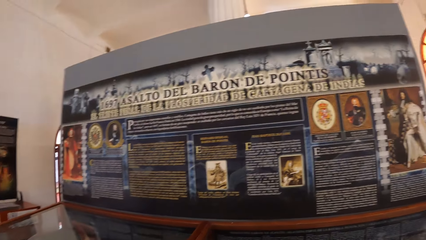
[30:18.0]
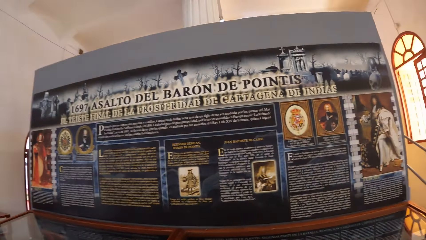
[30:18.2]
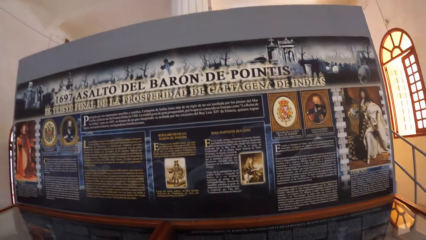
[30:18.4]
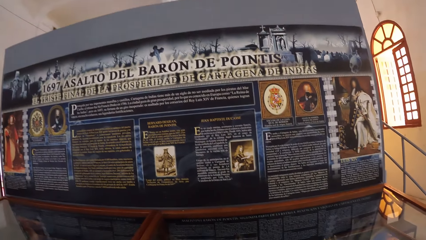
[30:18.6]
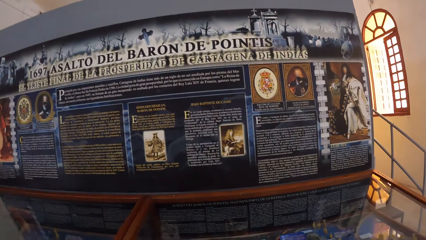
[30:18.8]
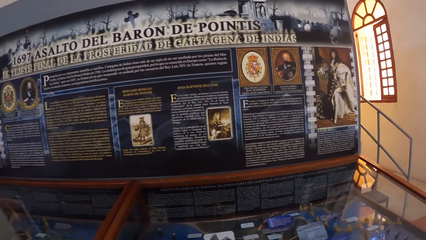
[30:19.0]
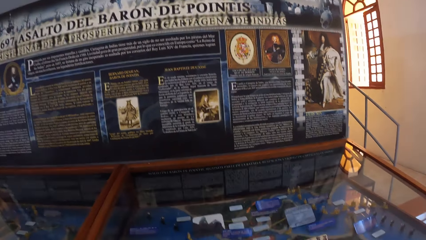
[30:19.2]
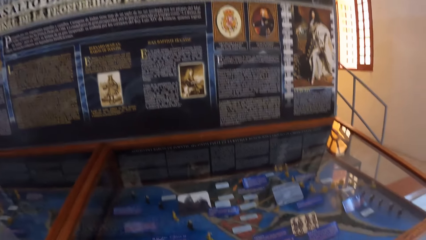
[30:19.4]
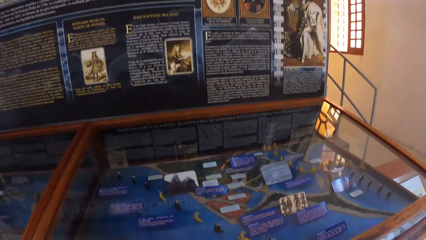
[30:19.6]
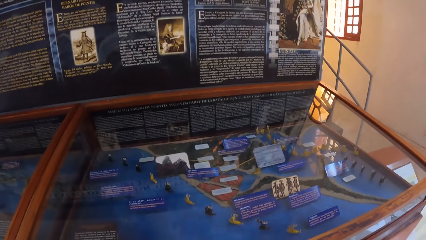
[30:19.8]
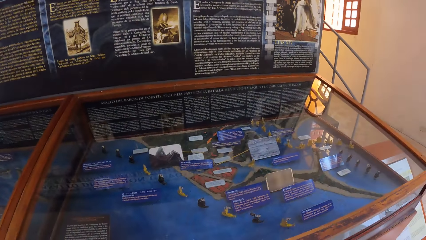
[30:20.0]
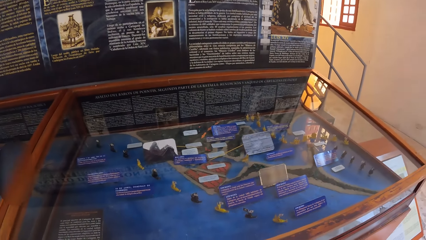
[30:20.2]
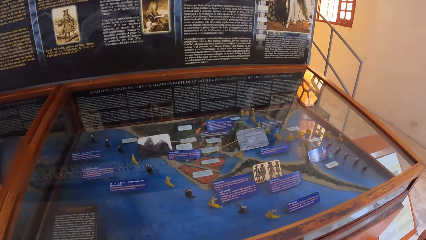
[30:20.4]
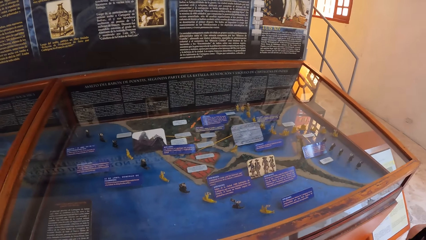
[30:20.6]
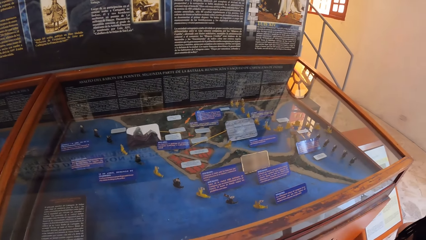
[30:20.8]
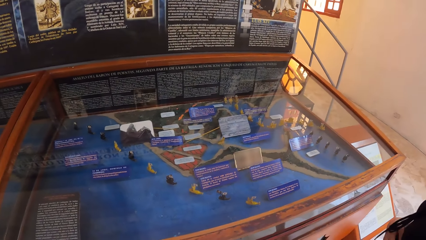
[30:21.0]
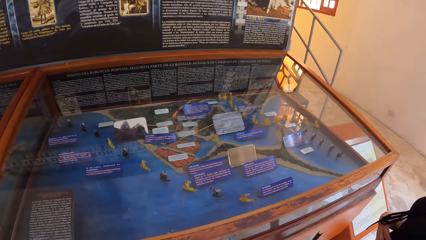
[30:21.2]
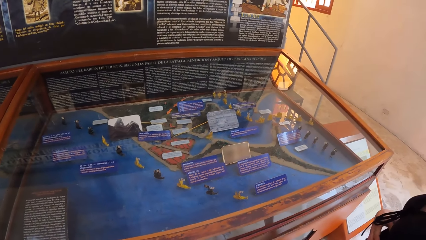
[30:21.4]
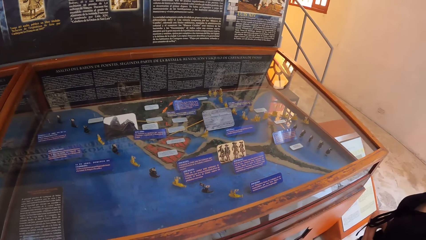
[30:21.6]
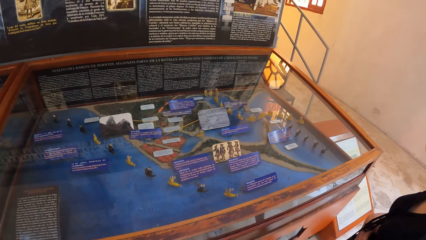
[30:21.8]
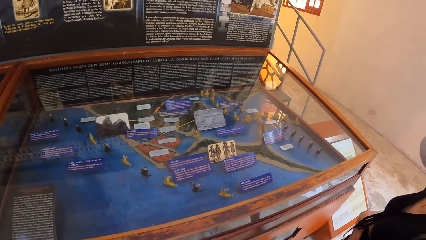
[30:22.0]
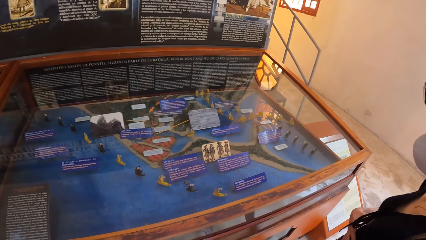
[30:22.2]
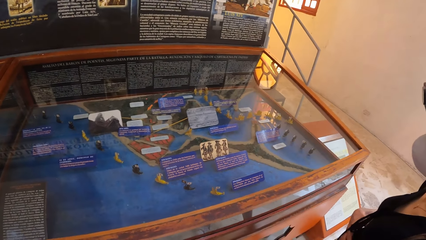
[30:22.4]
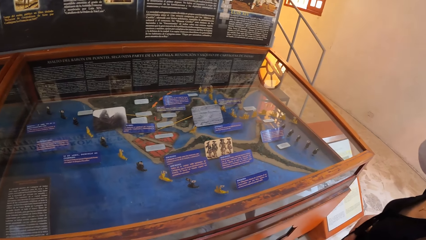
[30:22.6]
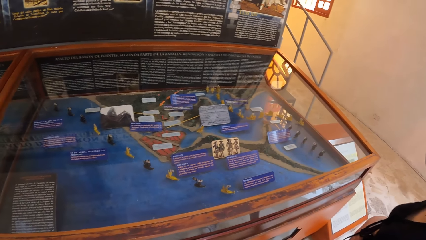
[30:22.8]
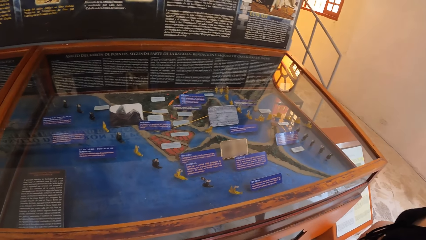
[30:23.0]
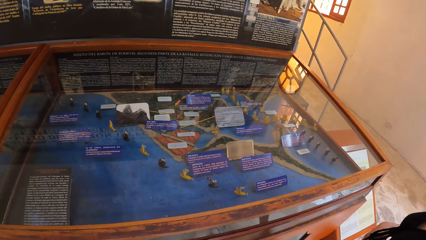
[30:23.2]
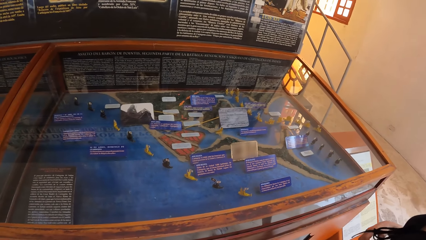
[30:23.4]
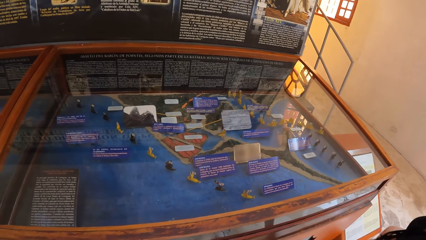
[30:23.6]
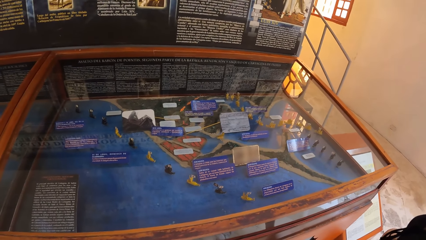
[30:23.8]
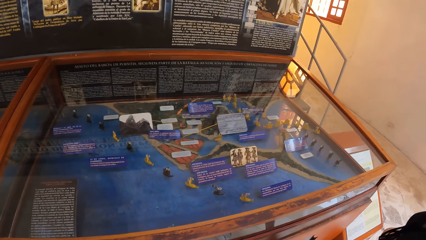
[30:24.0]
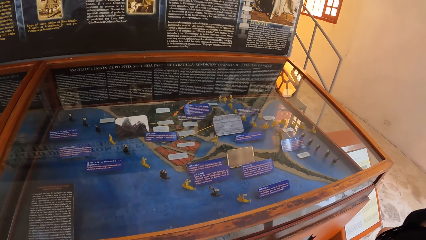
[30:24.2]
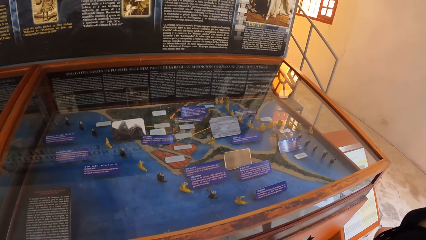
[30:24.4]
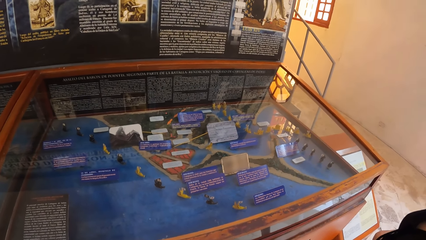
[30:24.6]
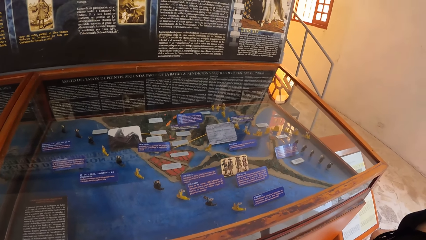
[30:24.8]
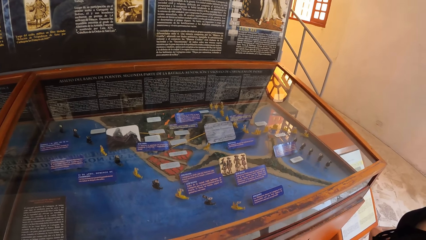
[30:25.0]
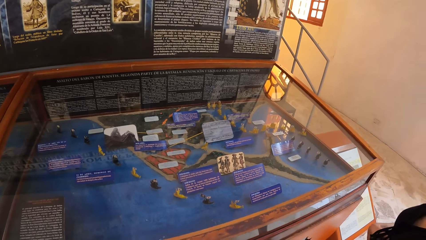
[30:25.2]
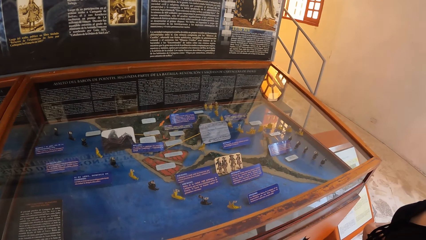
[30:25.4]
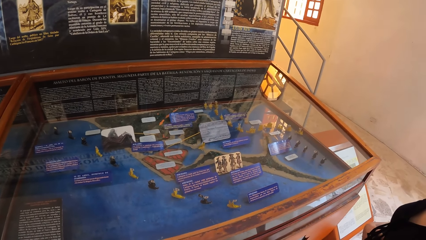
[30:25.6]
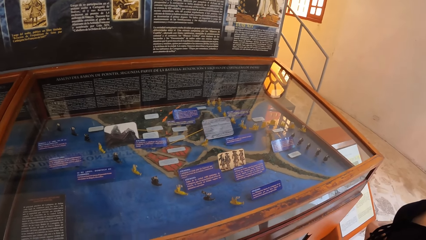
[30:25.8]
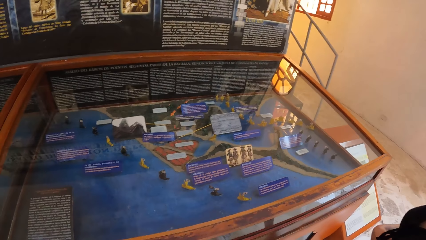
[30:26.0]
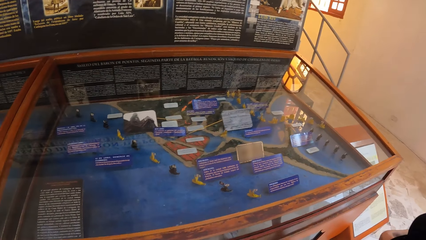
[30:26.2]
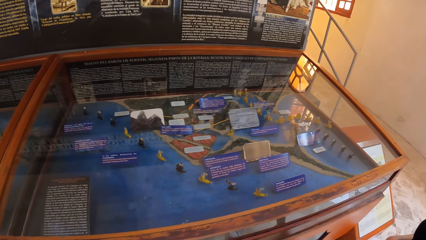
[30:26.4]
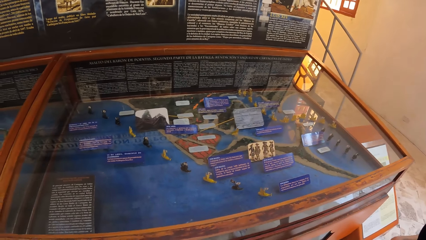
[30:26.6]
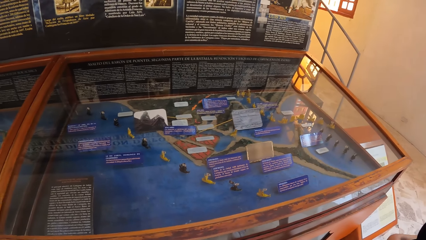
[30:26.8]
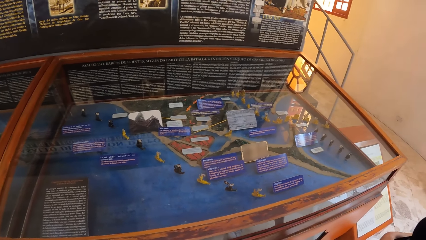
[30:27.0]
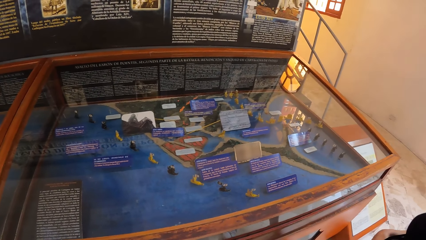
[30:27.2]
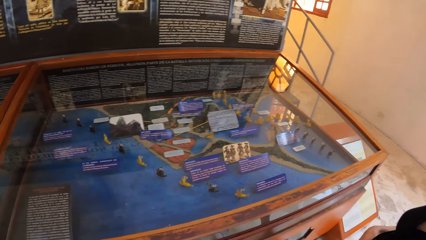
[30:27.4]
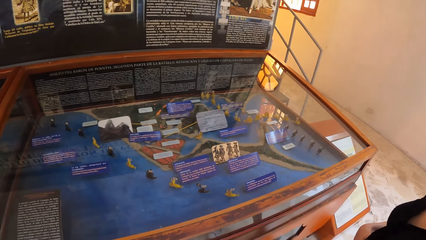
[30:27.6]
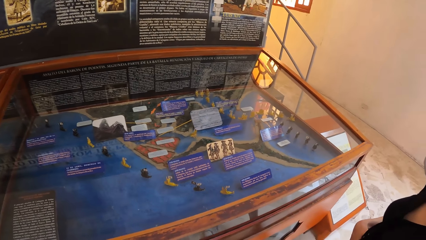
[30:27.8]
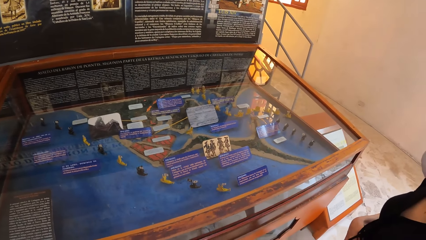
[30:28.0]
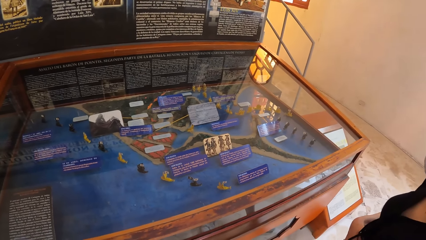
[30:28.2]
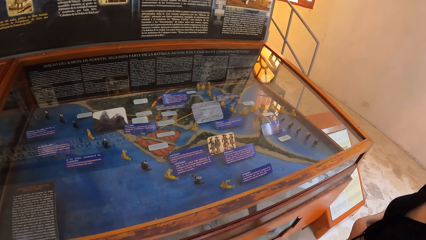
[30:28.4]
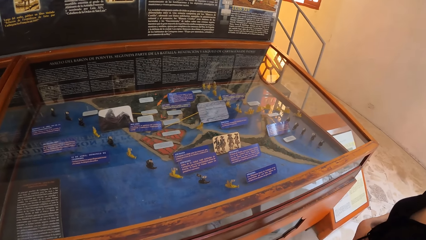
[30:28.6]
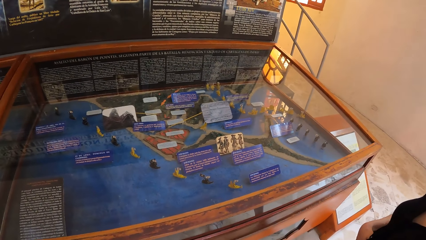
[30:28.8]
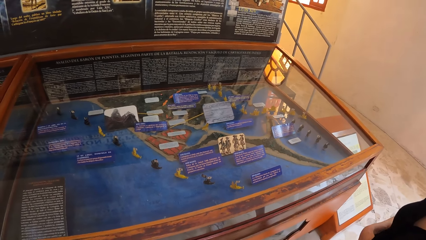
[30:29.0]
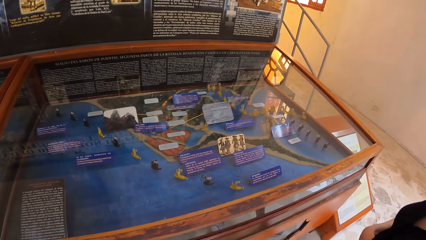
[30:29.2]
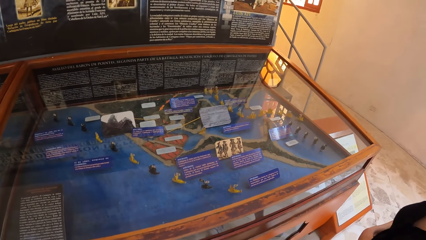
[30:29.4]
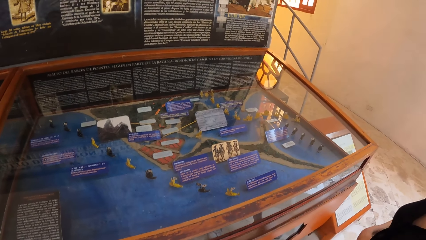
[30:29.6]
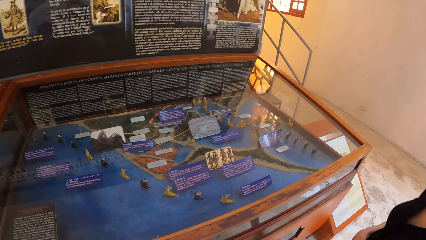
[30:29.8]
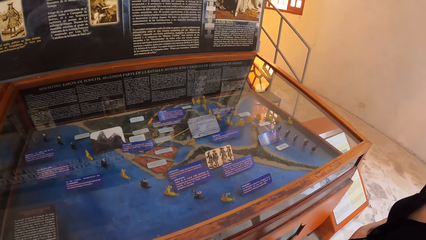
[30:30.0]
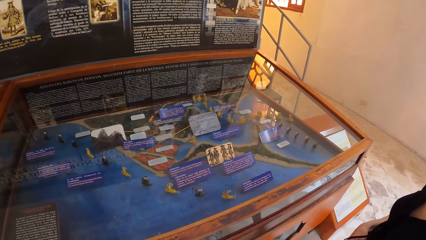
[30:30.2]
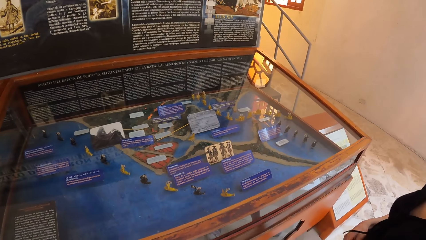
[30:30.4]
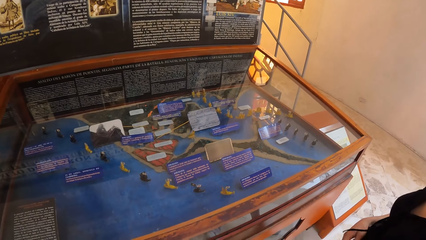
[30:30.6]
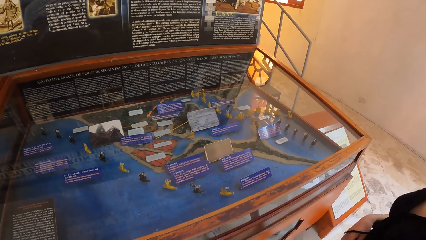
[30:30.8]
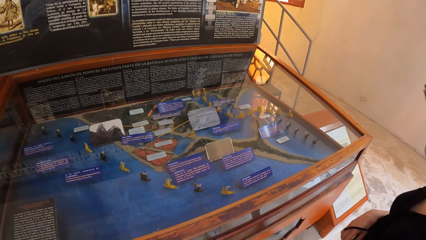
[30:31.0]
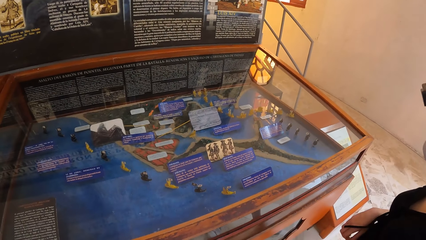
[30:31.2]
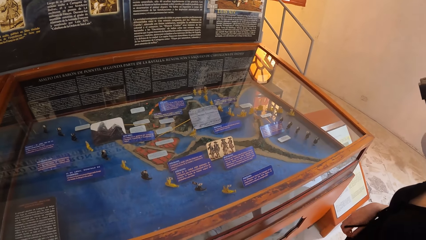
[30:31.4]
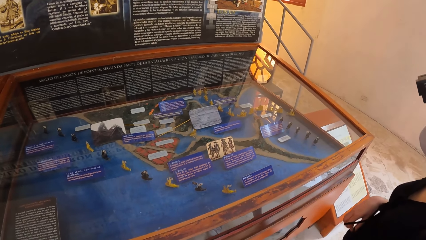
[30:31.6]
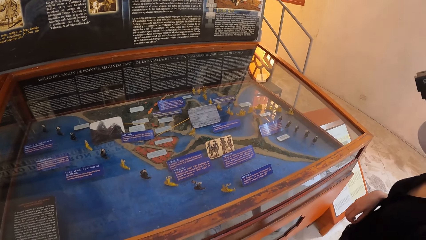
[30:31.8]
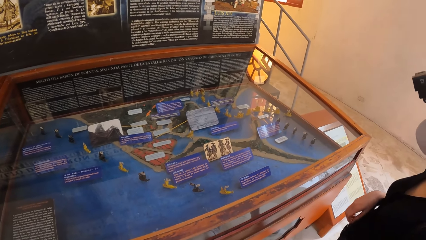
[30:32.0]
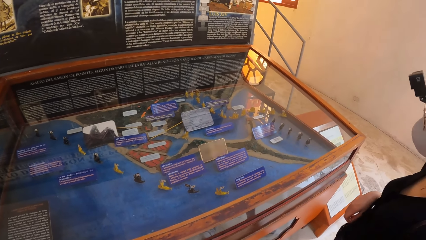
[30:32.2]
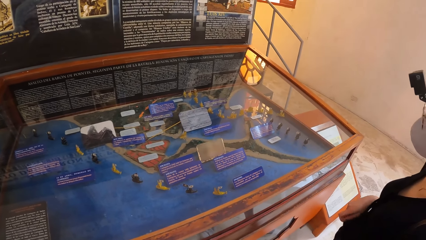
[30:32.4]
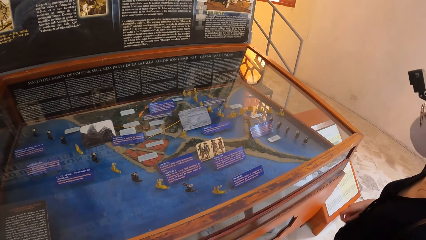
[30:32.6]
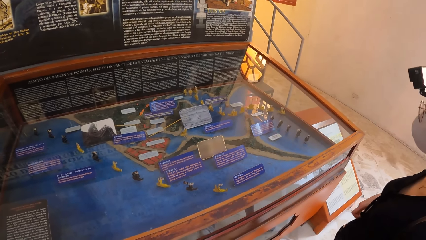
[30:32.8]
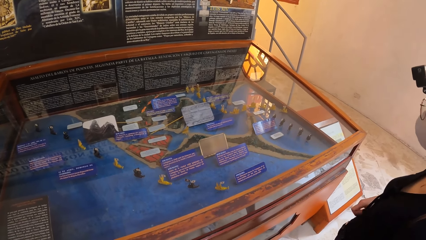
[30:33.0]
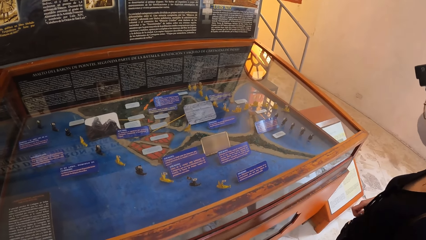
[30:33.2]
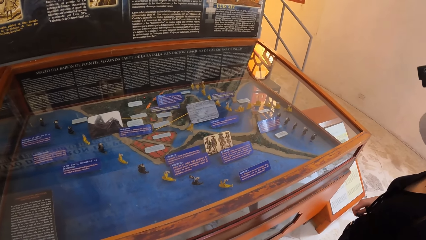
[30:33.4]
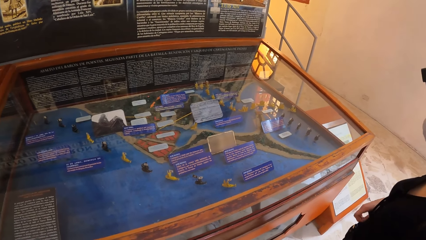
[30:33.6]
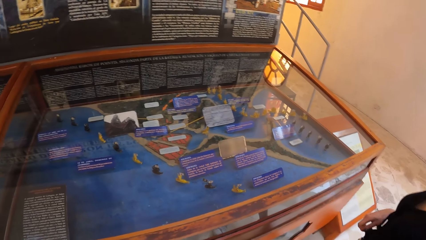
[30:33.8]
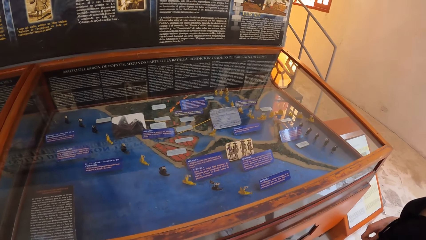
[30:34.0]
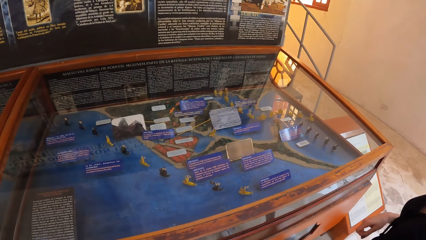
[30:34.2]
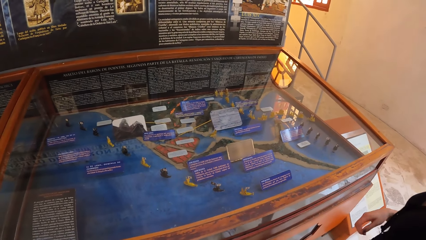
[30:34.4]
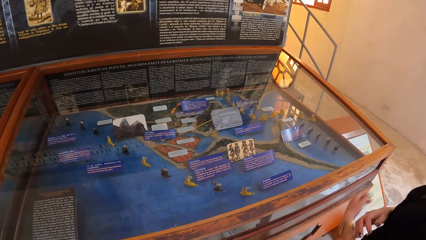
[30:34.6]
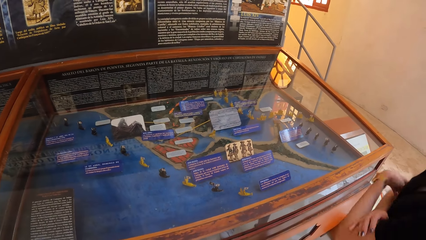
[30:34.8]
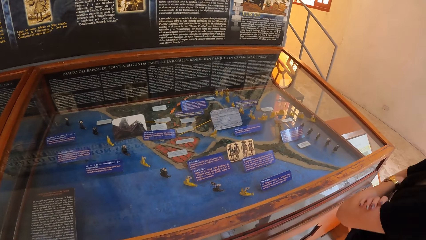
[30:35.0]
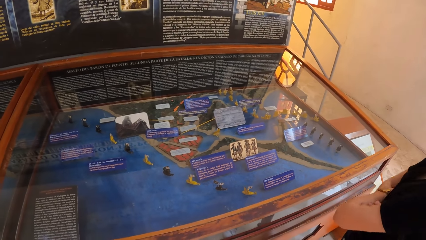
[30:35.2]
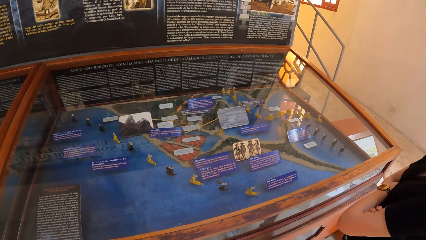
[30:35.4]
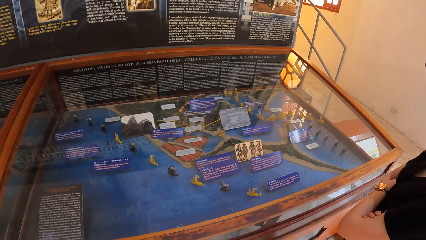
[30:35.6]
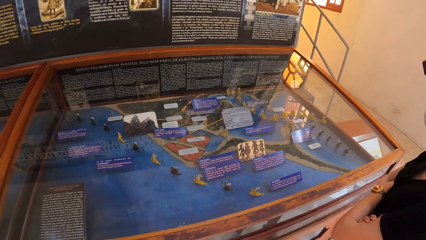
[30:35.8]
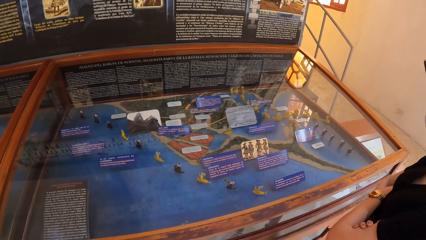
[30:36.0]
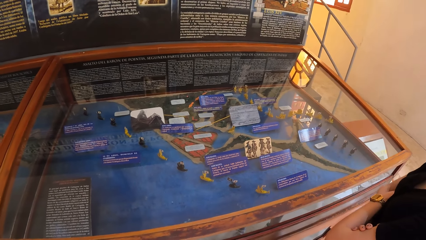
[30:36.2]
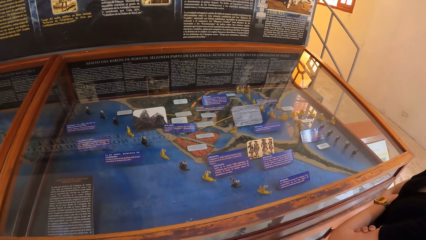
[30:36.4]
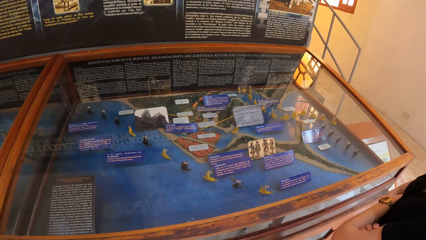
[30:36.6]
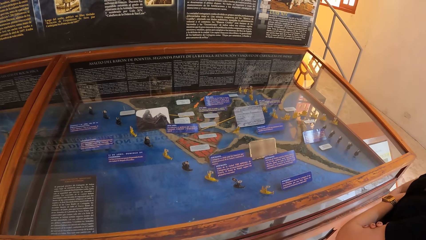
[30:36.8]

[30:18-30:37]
The camera wearer looks at the wall. A woman folds both hands.
